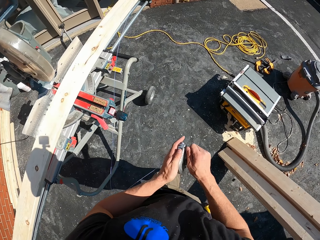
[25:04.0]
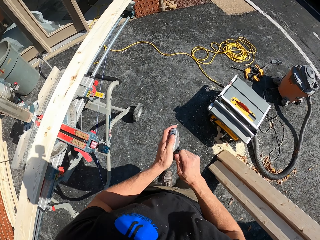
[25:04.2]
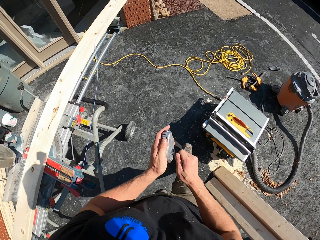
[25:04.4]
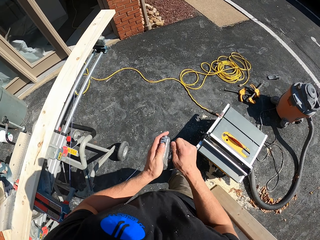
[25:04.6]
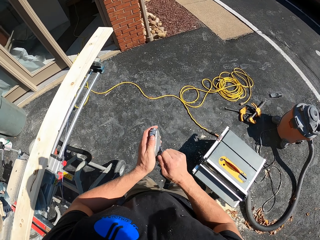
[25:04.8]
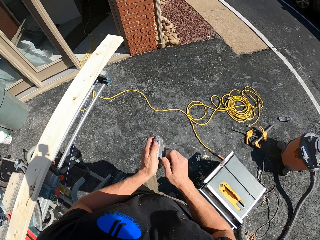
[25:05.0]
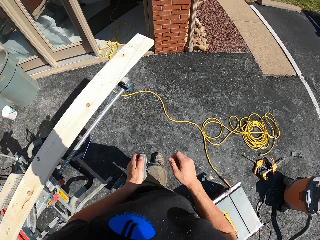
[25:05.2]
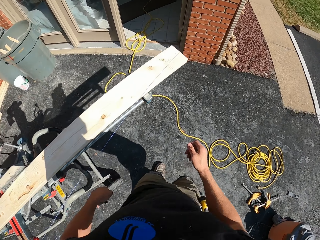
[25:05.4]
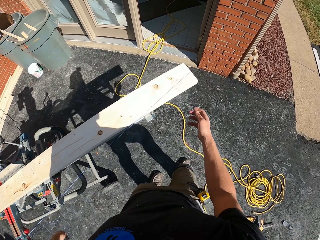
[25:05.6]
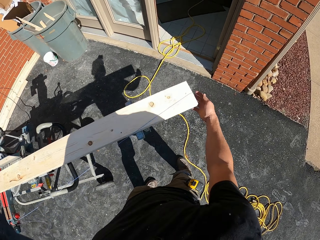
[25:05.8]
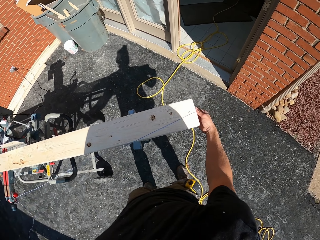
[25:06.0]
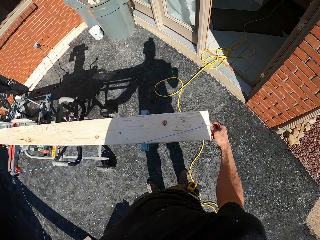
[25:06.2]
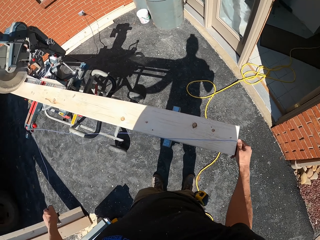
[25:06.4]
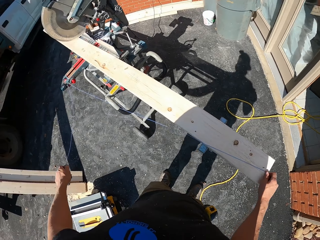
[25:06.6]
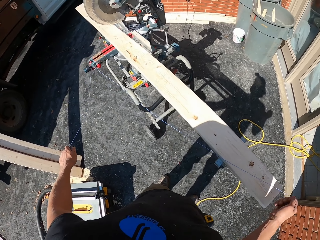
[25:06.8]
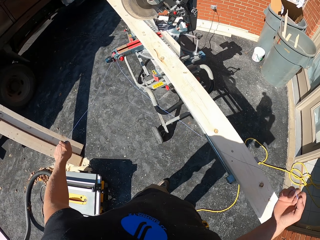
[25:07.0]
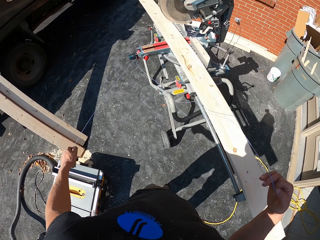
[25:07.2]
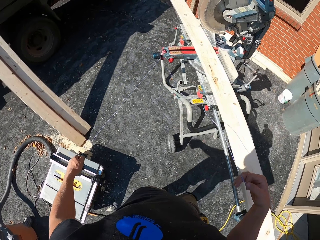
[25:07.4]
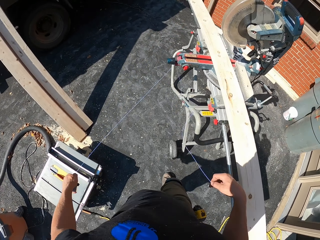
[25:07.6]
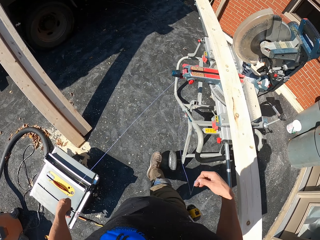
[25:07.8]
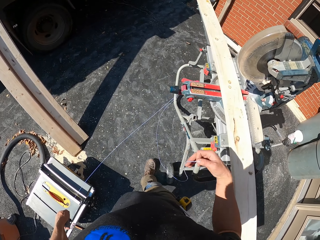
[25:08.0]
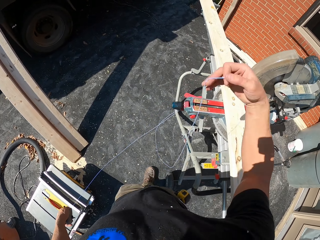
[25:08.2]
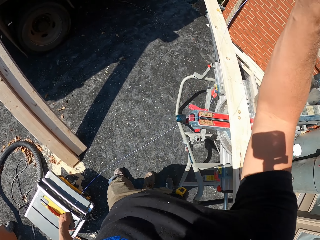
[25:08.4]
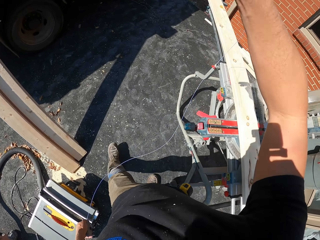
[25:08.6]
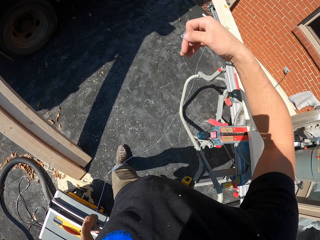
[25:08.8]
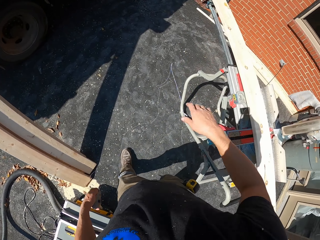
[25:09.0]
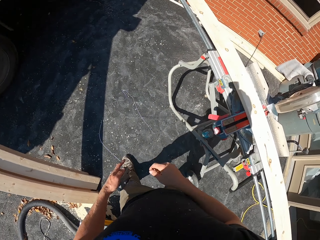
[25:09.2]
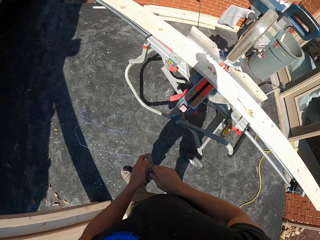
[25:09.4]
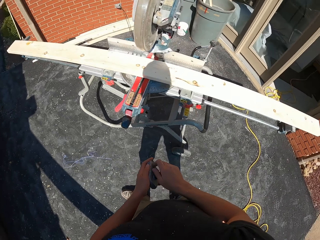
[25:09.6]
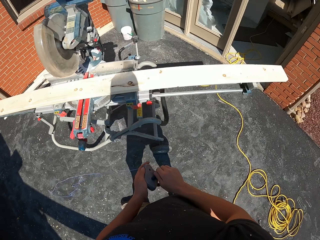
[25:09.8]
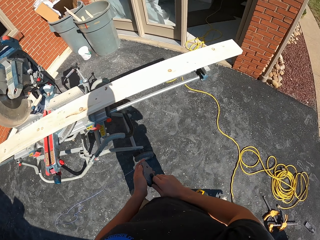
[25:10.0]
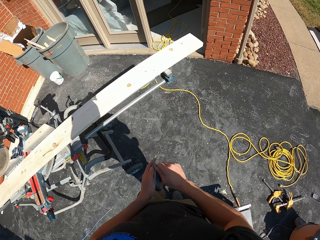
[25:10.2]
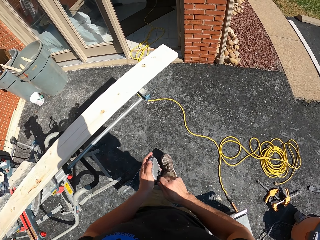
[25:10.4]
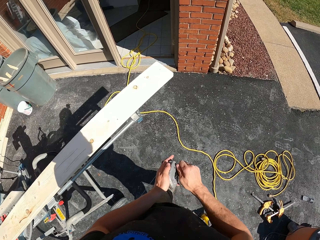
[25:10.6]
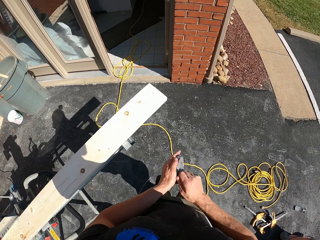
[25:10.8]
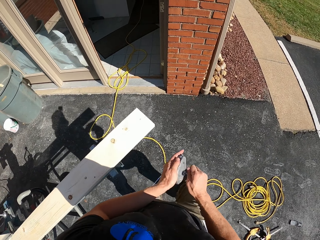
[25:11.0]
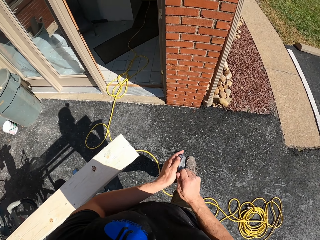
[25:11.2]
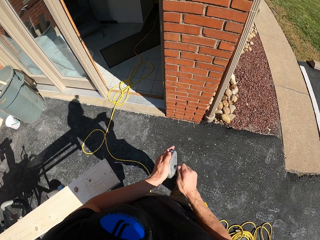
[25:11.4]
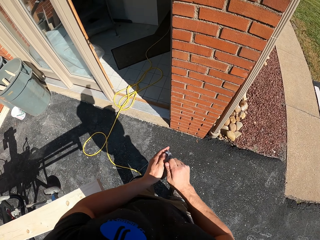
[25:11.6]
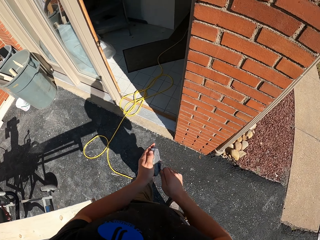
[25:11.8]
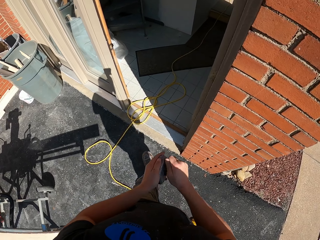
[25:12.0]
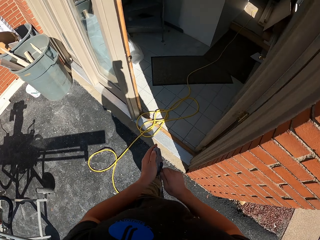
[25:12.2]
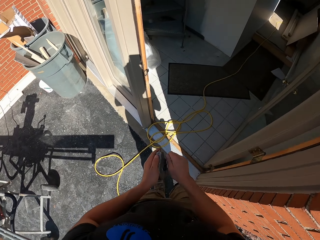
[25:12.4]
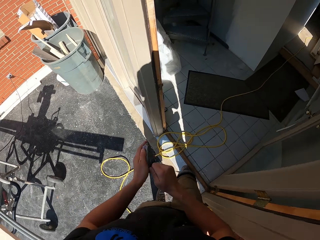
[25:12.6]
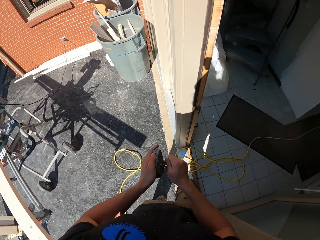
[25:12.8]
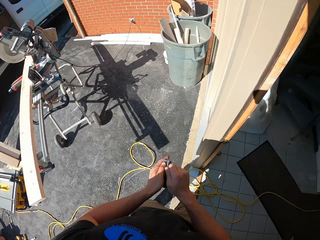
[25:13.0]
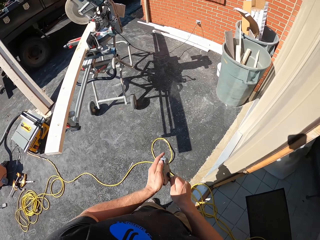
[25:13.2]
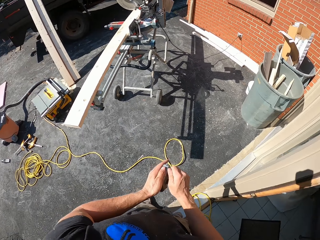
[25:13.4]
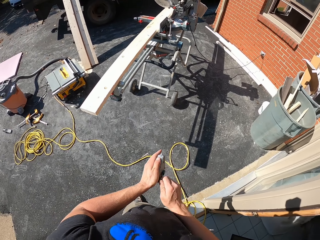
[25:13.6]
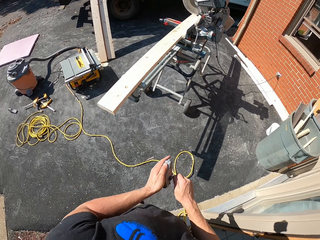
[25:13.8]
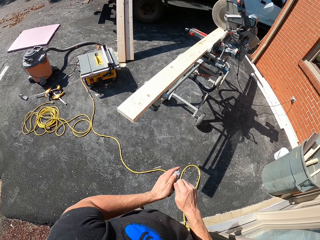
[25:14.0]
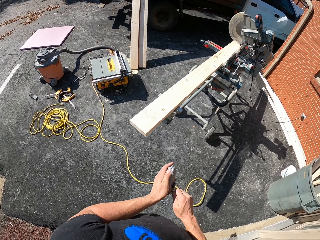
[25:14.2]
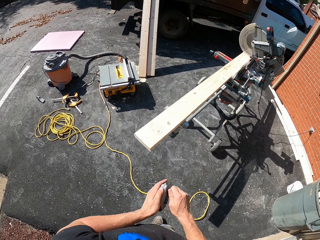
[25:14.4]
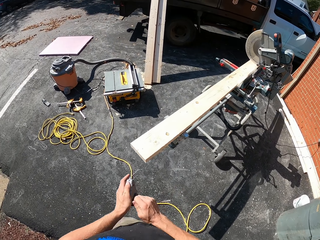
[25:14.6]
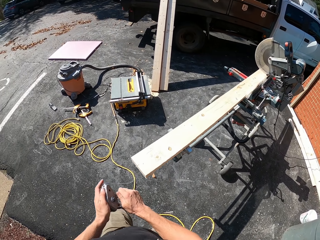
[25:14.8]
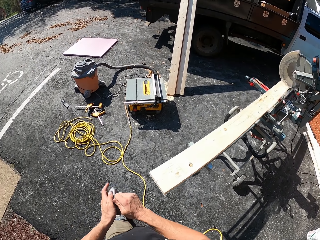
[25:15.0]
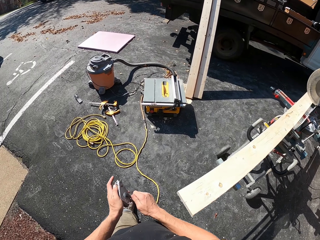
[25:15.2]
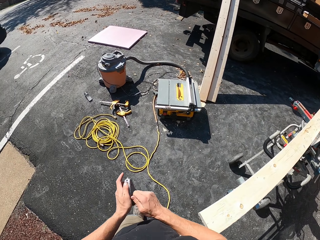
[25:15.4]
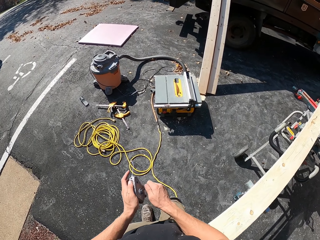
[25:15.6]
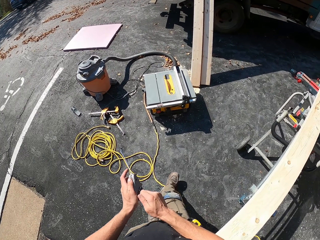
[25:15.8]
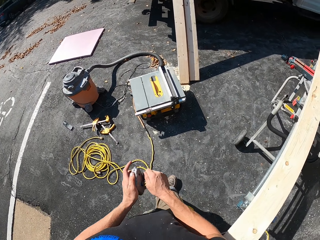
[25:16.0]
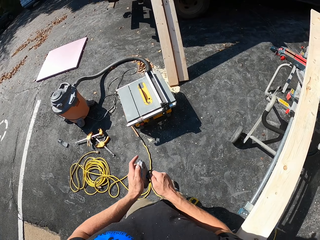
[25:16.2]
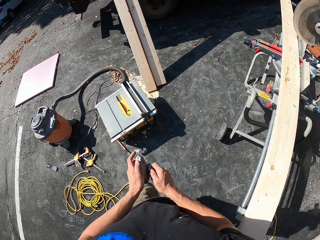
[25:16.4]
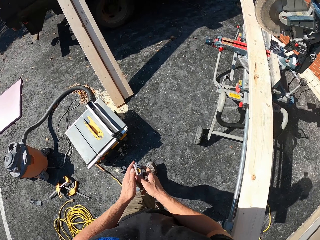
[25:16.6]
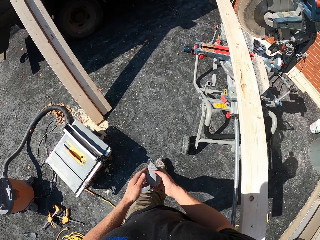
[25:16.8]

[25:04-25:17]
The camera wearer rolls something back. They remove a measuring string on the timber. They move the measuring string. They walk around. They roll back the measuring string. They turn around. They walk around.

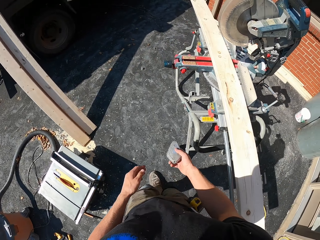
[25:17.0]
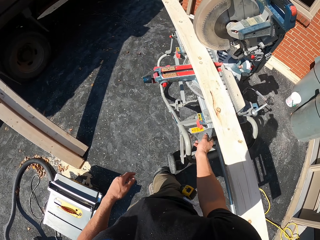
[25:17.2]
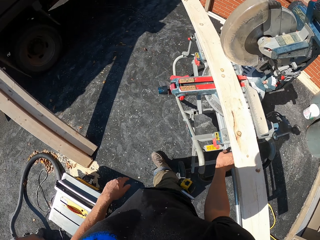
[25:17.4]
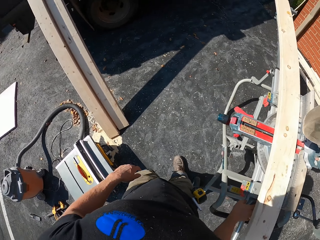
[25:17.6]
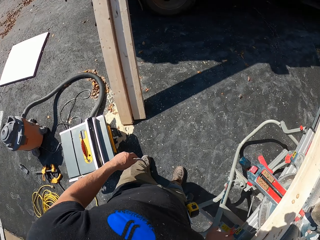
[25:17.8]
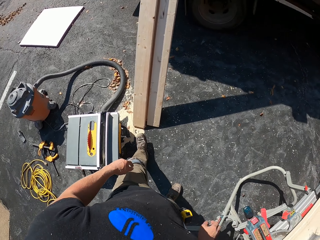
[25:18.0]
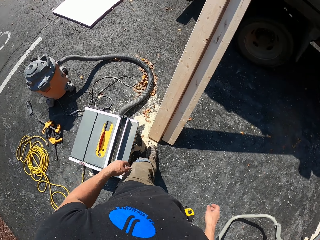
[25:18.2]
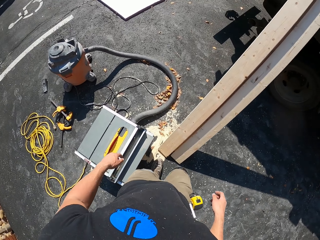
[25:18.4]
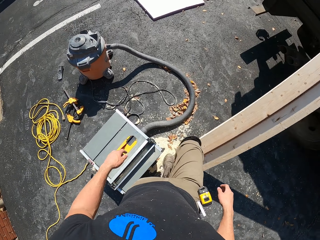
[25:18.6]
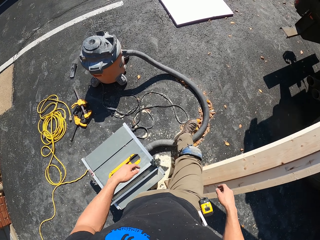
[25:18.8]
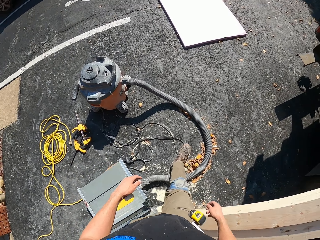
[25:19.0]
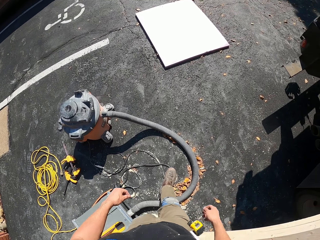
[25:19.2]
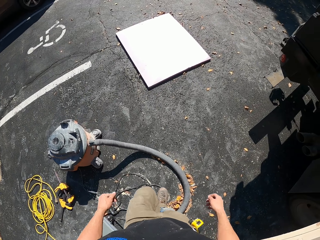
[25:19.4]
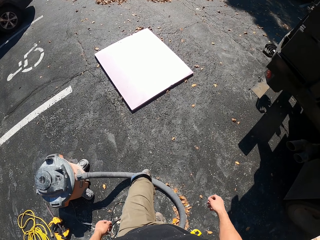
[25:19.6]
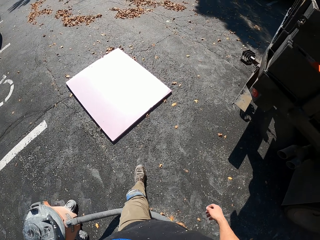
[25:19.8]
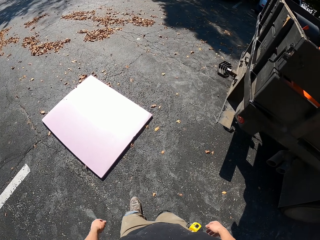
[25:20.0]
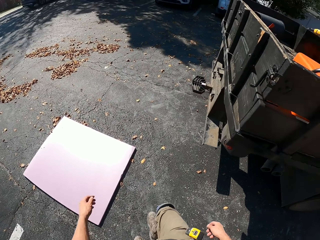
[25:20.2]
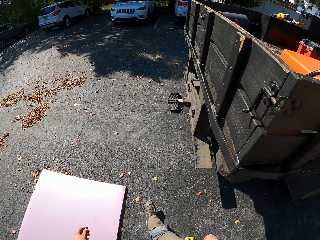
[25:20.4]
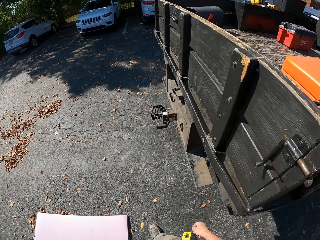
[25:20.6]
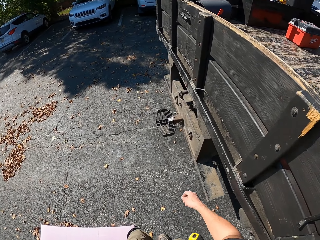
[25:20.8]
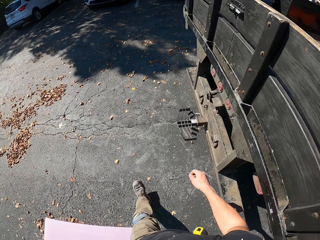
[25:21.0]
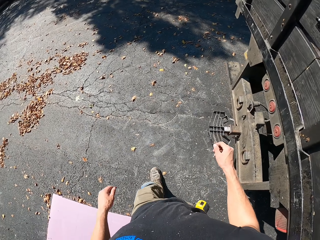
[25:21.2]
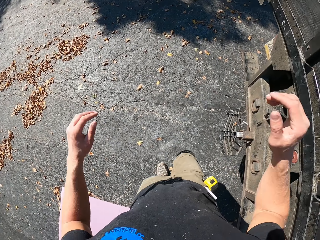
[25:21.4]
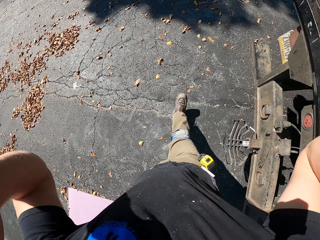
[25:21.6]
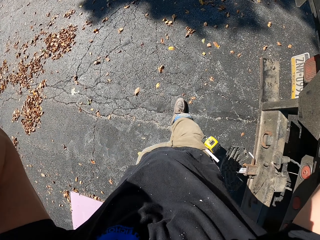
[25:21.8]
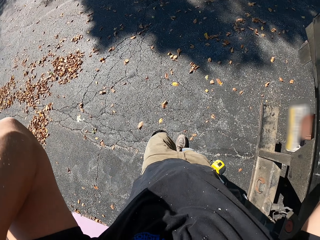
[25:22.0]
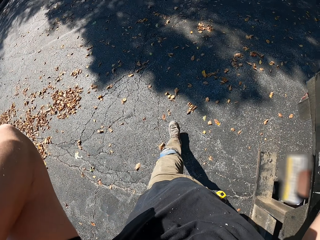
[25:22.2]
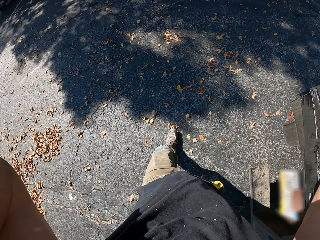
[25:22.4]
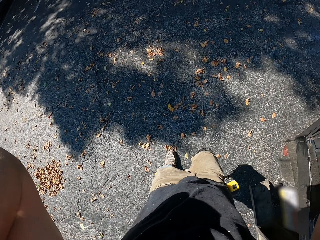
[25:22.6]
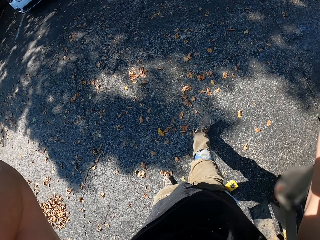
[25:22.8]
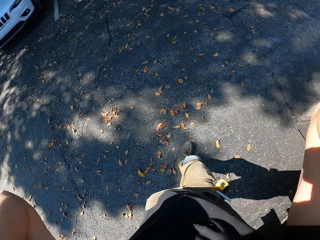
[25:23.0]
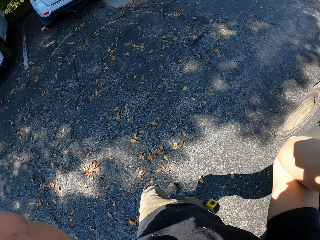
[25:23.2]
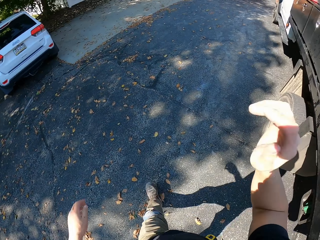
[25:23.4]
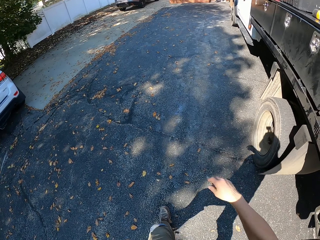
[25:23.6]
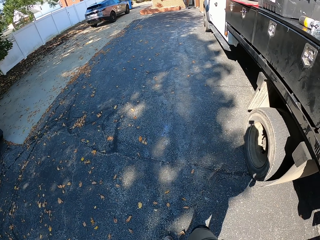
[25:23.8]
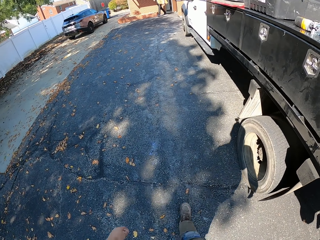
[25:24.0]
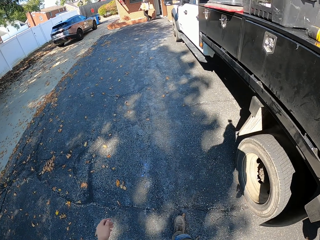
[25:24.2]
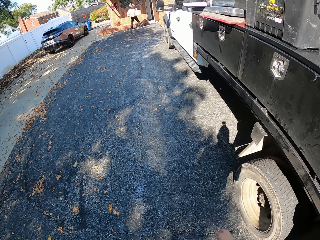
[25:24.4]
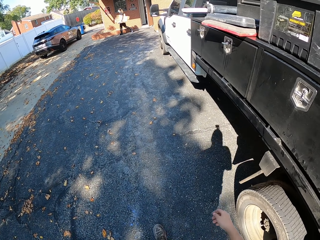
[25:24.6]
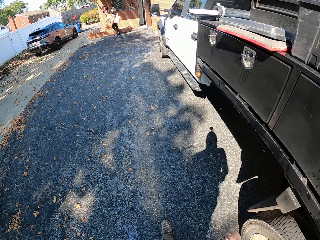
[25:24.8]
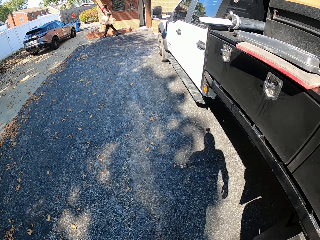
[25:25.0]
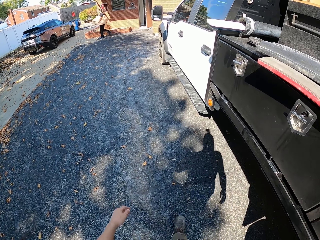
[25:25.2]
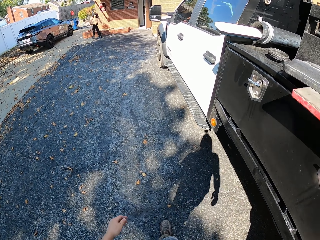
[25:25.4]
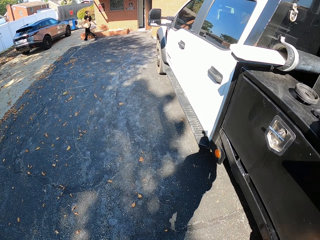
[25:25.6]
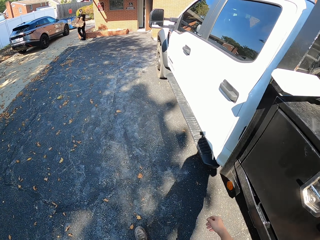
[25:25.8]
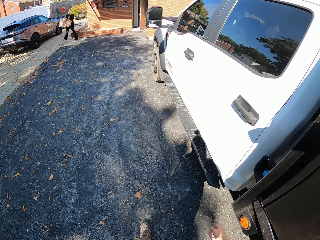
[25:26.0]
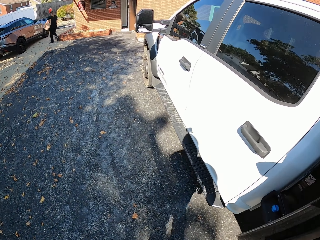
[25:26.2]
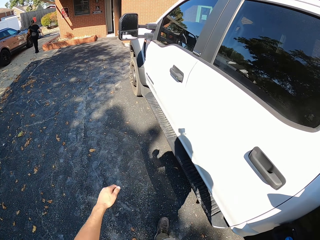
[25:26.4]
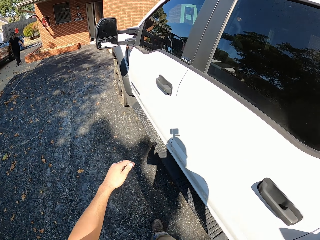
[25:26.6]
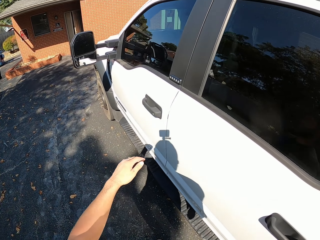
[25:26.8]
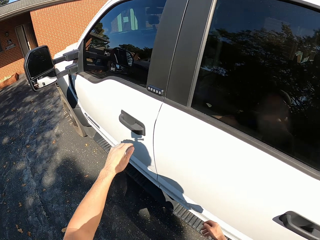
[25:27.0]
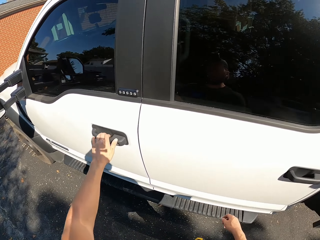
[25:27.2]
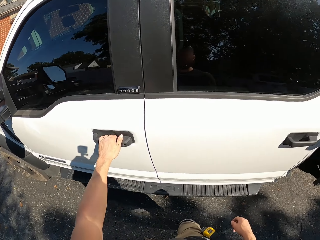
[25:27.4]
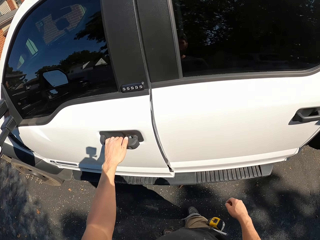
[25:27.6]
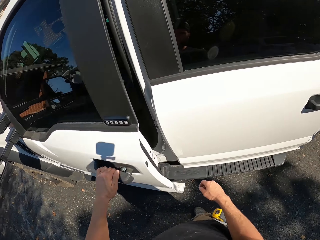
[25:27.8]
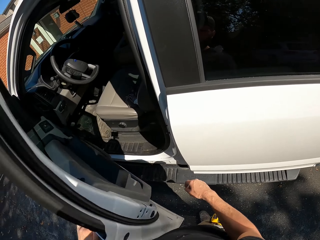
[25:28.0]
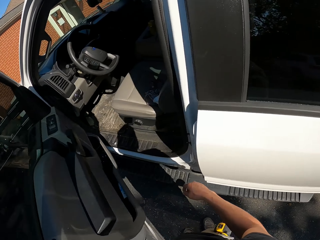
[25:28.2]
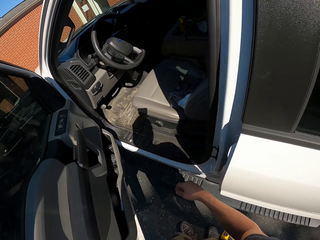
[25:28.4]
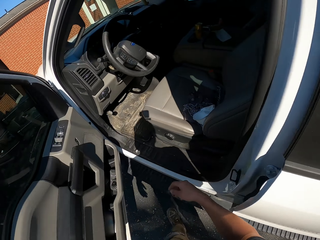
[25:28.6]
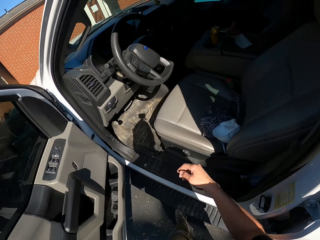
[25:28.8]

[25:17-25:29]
The camera wearer puts down a measuring string on the table wood cutter. They walk away. They touch on the head. They fix the camera on the head. They walk away. They open a truck door.
